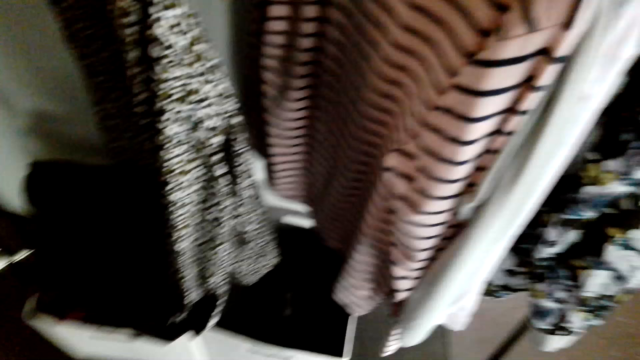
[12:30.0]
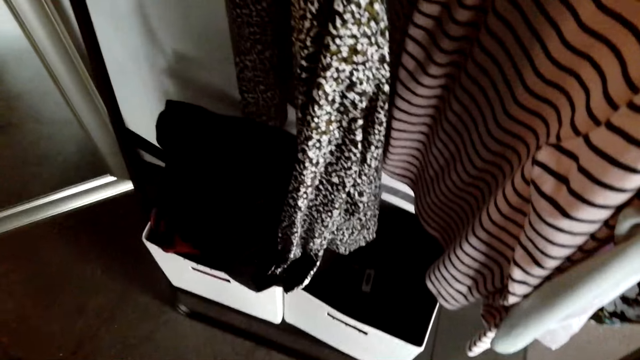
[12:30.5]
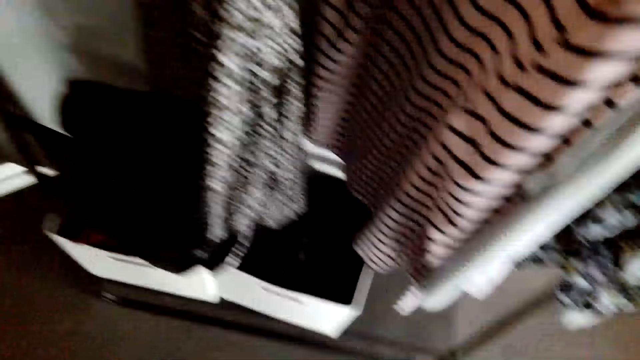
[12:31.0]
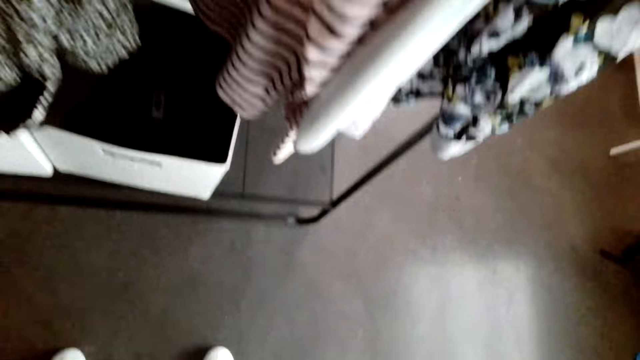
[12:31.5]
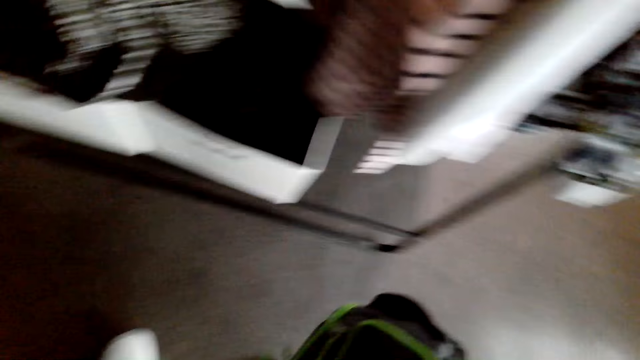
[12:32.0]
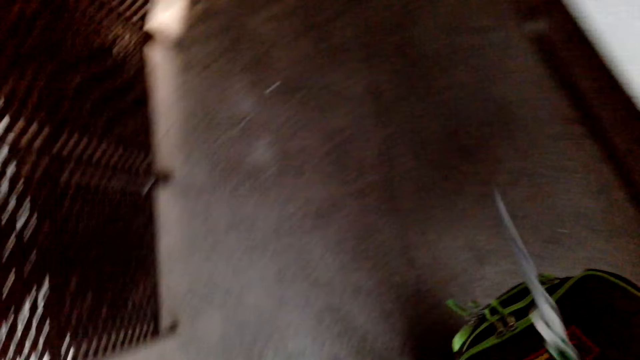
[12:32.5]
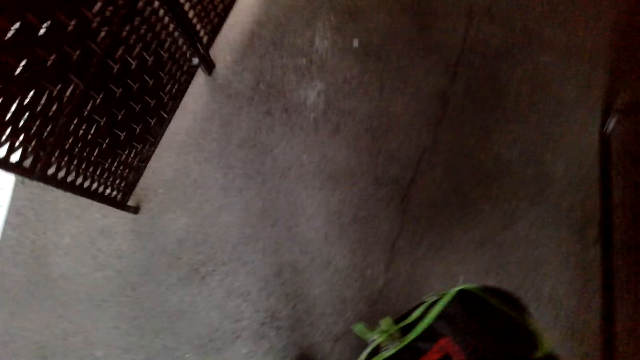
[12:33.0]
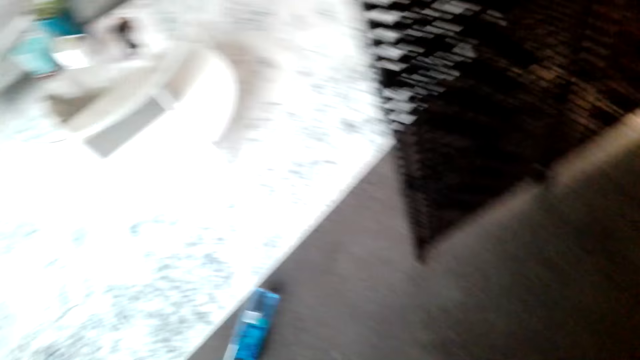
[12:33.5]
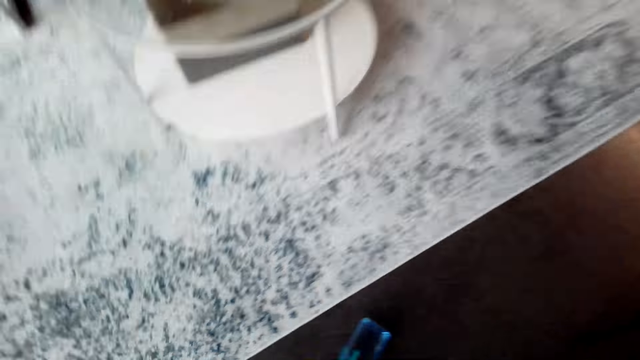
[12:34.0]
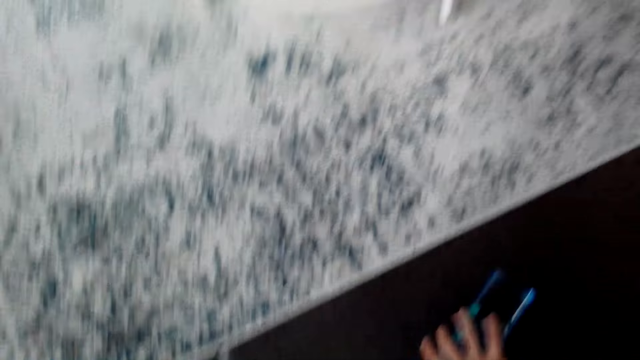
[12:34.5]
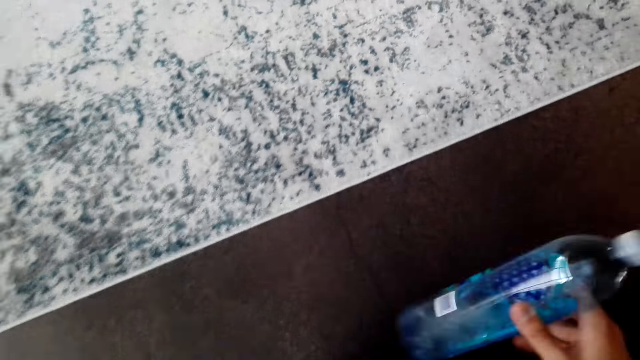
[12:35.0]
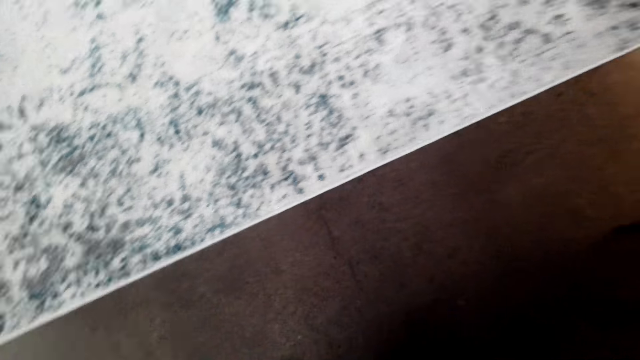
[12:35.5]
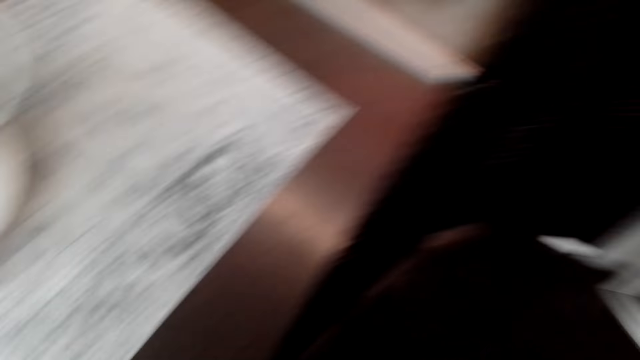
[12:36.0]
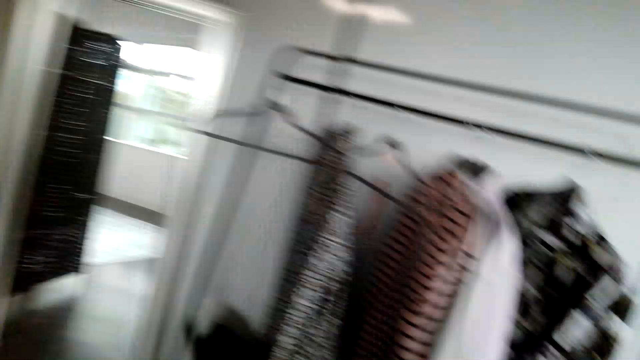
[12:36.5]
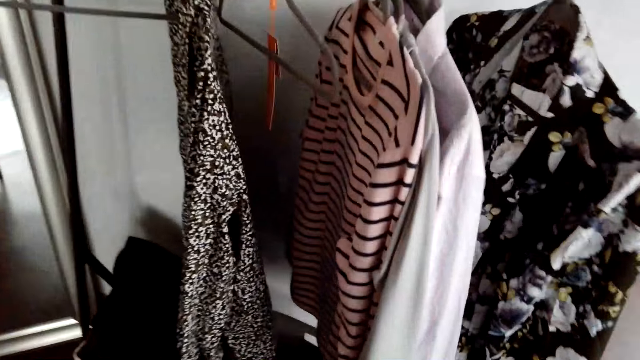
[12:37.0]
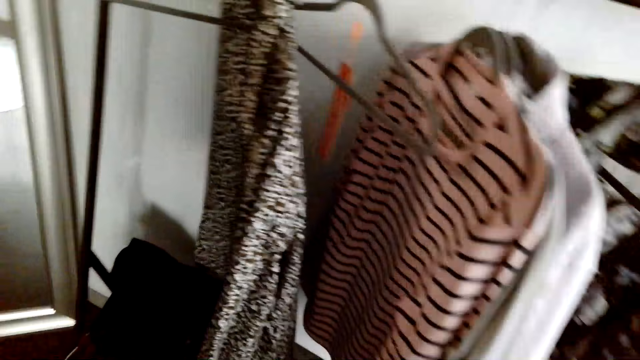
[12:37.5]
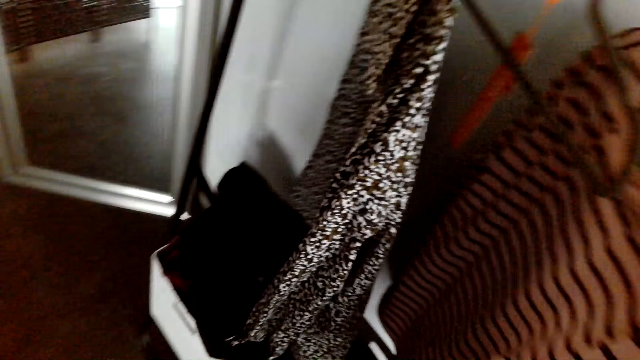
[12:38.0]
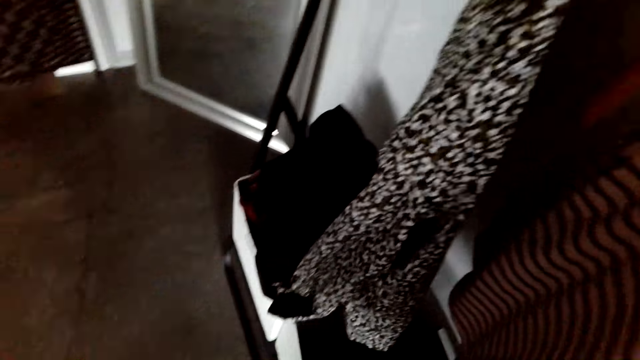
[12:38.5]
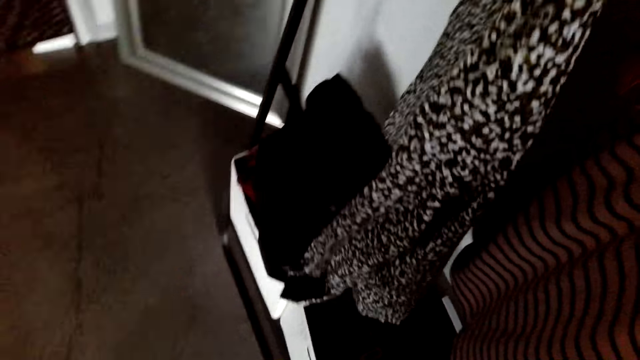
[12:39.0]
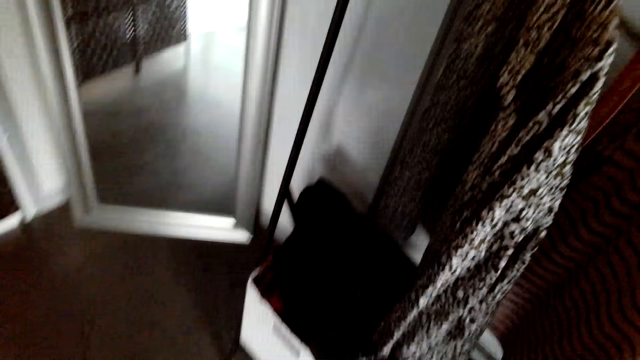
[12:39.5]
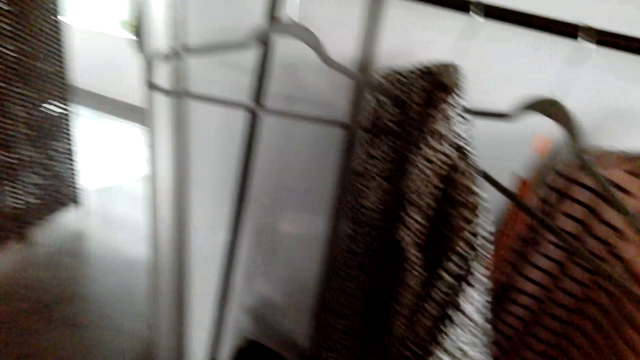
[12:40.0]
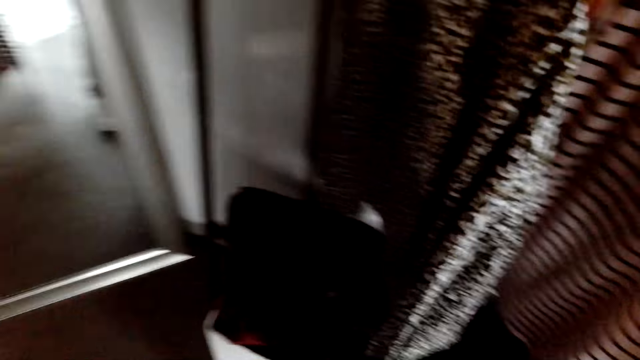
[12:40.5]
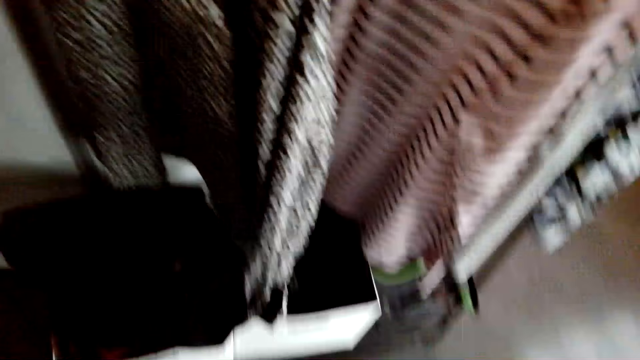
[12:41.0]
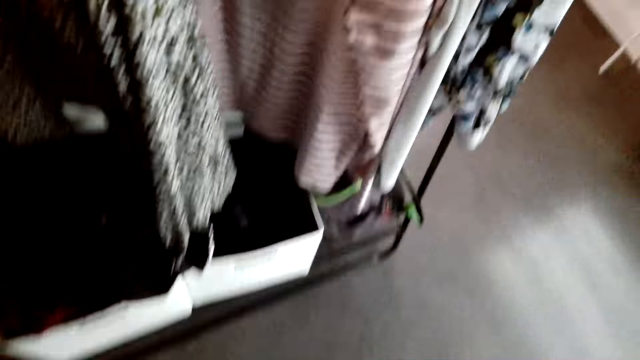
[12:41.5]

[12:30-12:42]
The camera wearer walks around. They pick up a bottle of water from the floor. They walk around. They look at pieces of cloth. They talk to a man.

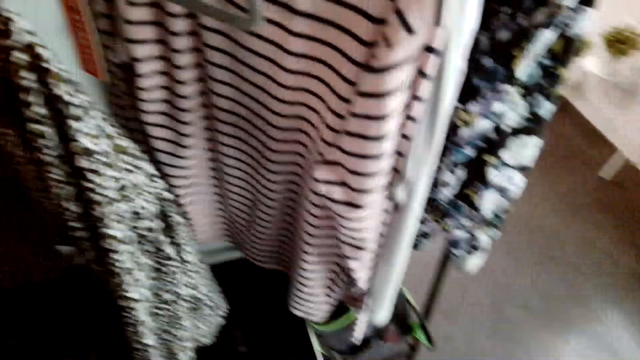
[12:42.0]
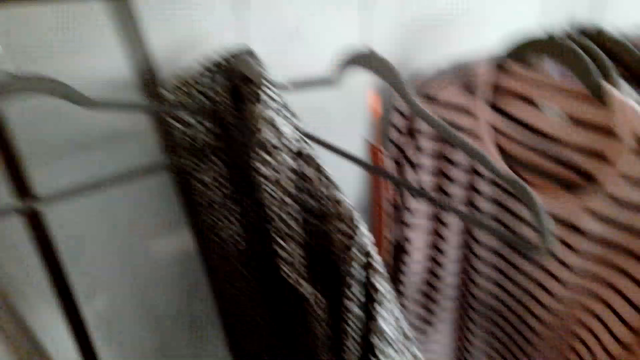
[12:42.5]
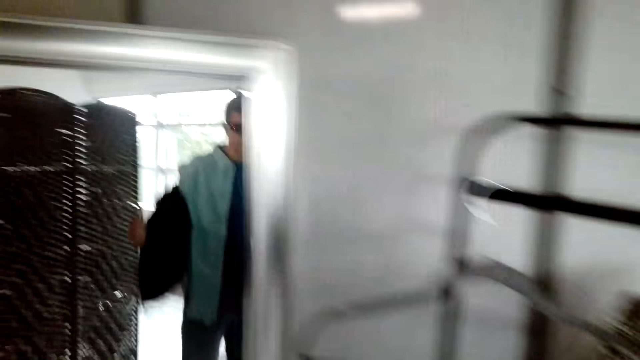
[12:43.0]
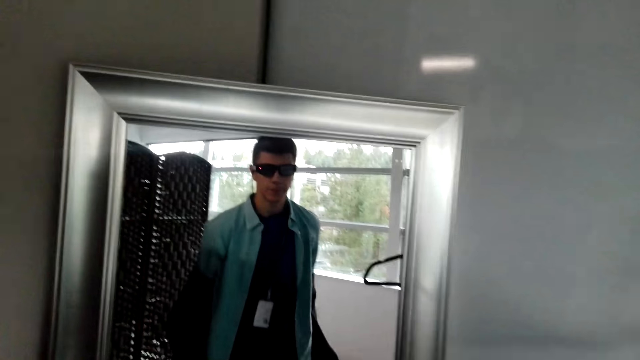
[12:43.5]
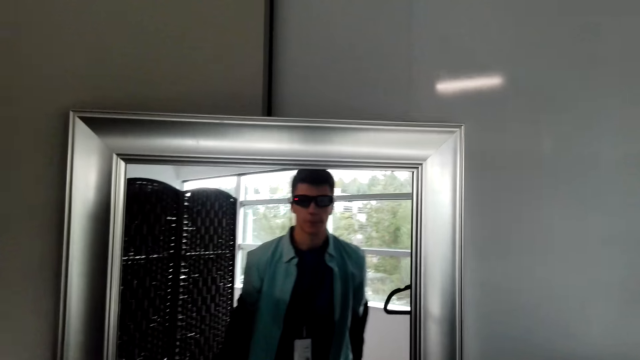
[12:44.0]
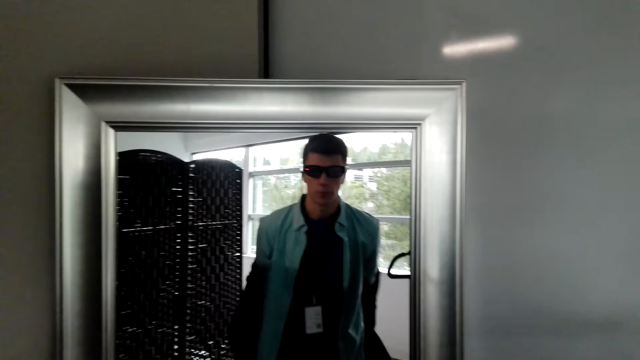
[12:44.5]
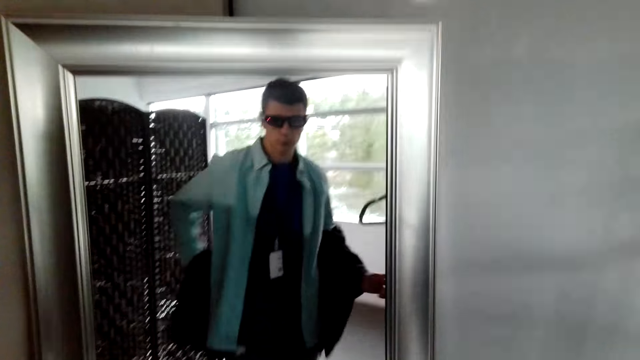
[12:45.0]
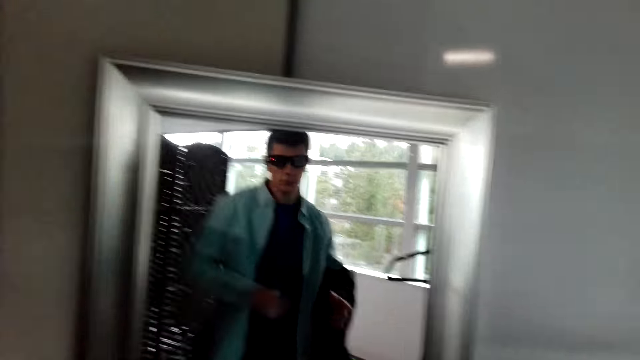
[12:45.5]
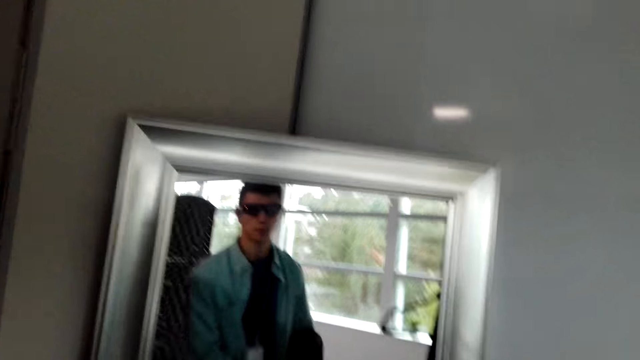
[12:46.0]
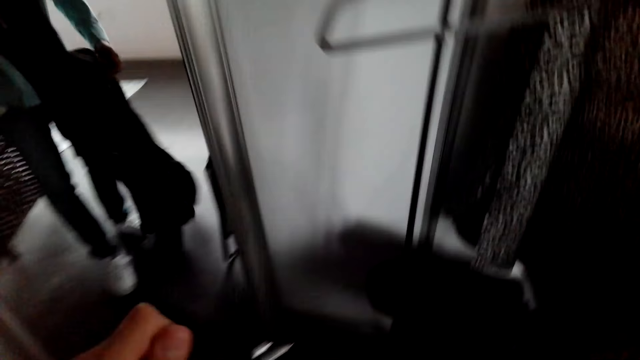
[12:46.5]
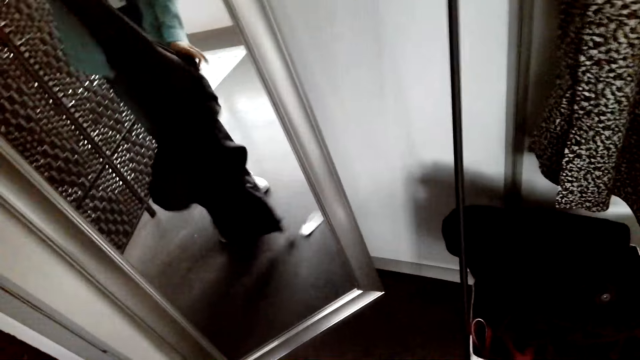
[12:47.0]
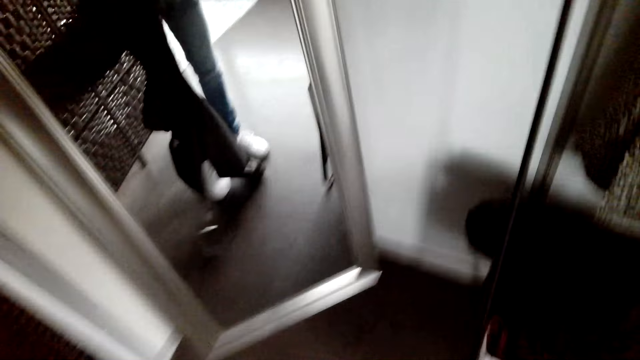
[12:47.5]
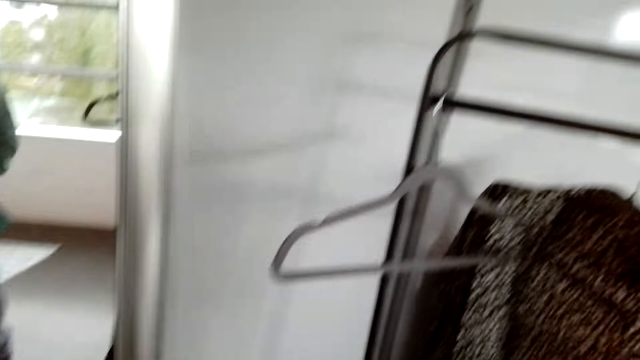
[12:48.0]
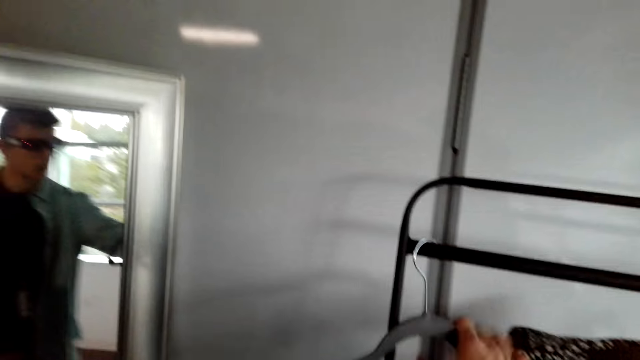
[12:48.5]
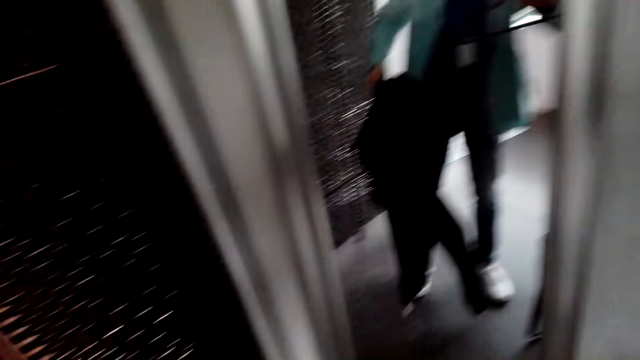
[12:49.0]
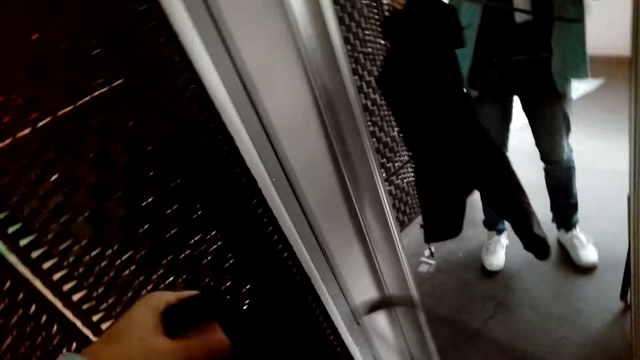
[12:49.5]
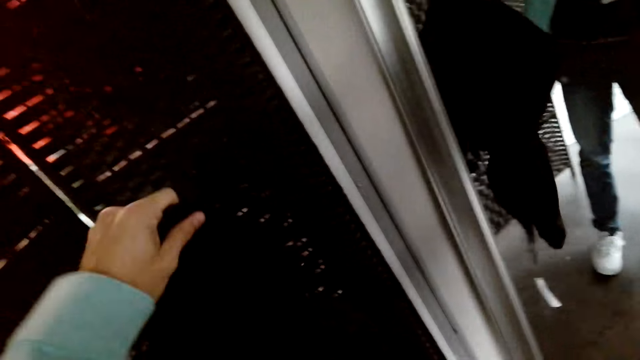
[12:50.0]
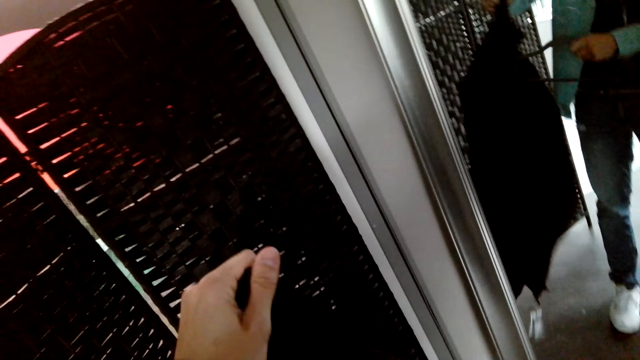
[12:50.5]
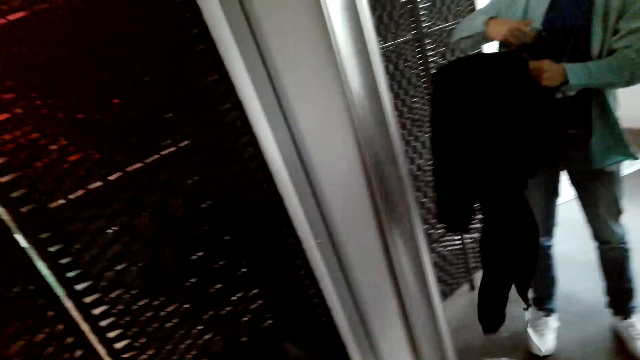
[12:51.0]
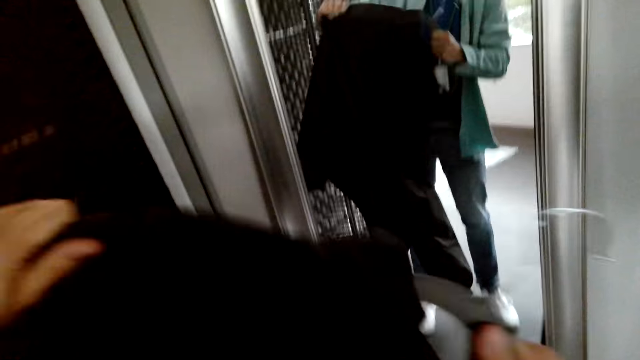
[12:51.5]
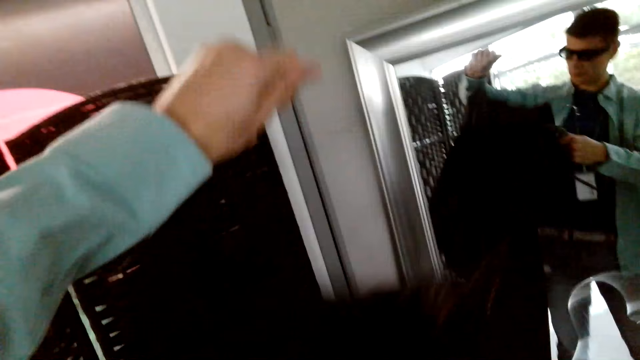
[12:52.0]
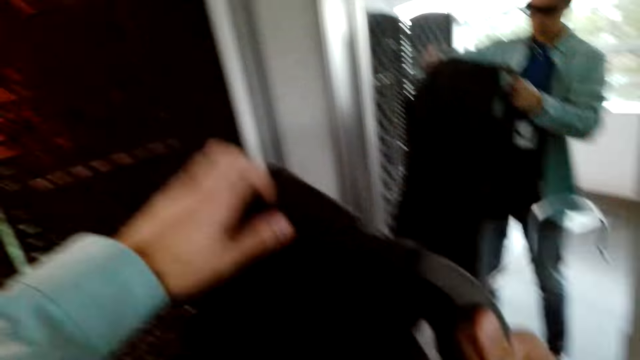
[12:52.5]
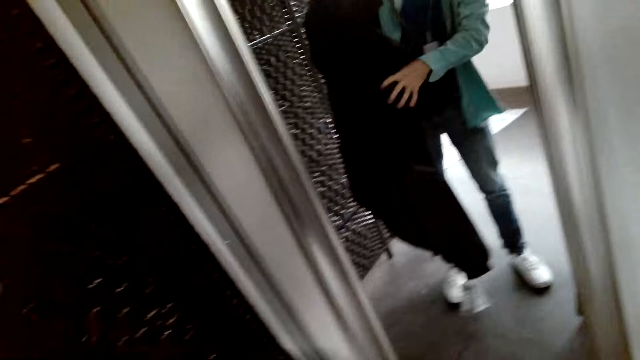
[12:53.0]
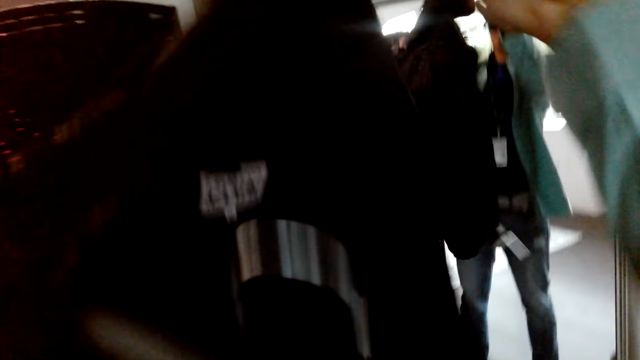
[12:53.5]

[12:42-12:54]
The camera wearer looks at himself on a mirror. He removes the jacket. He takes a hanger. He puts the jacket in the hanger. He holds a piece of cloth with both hands.
